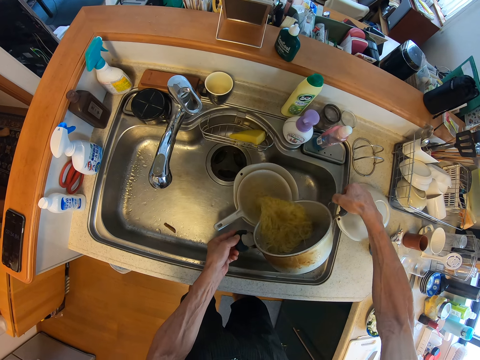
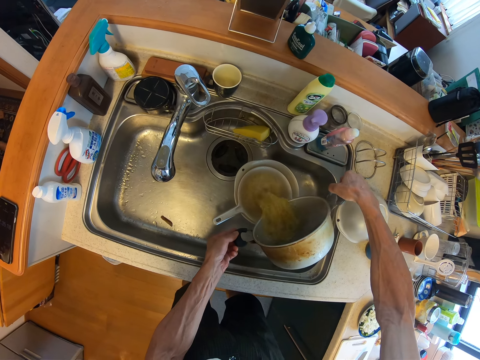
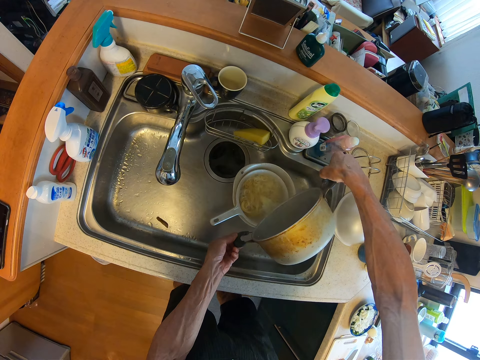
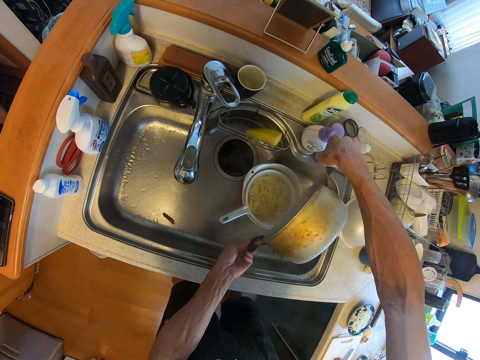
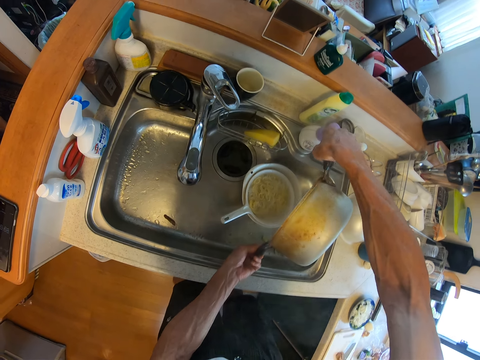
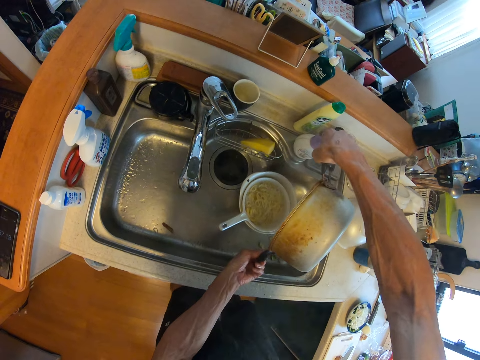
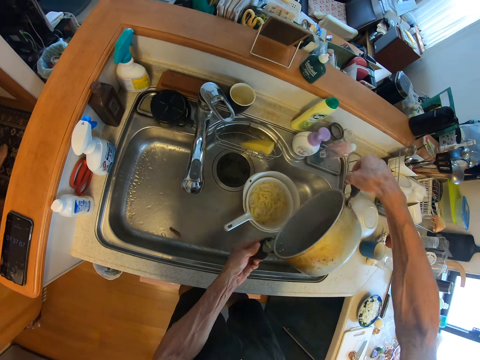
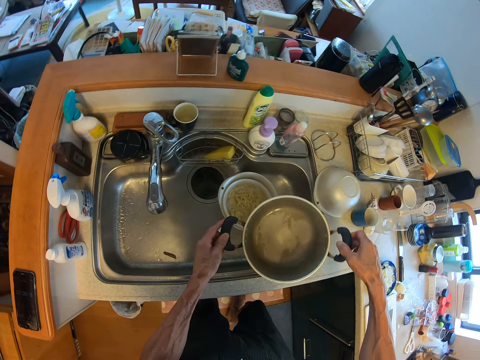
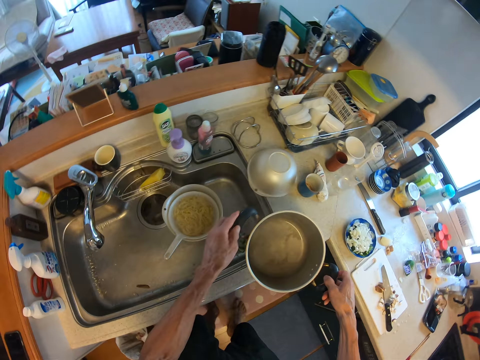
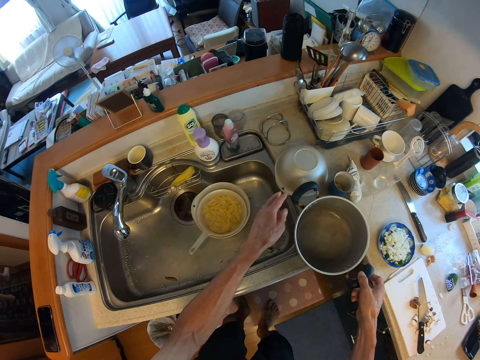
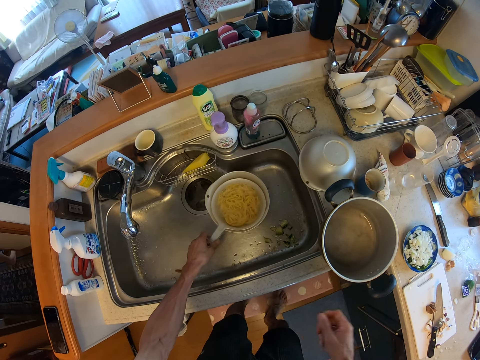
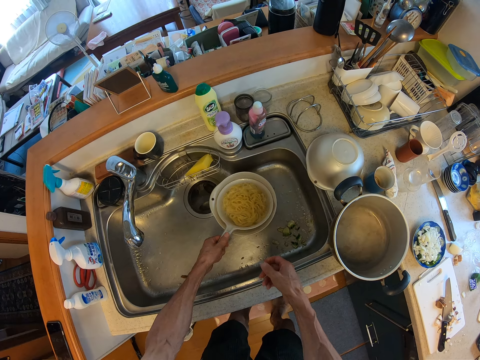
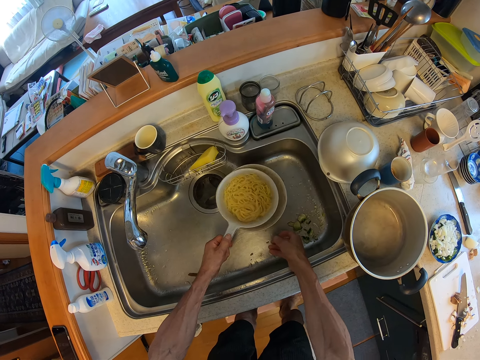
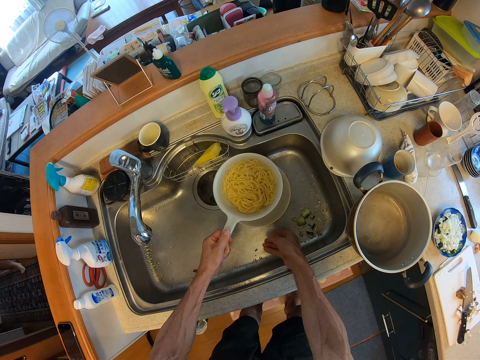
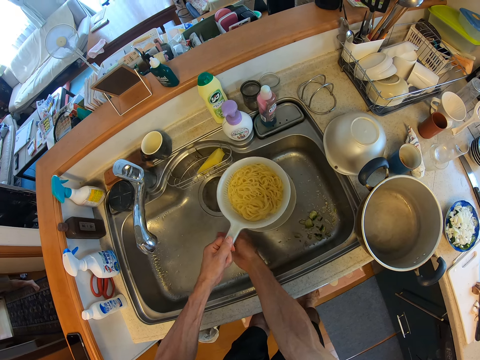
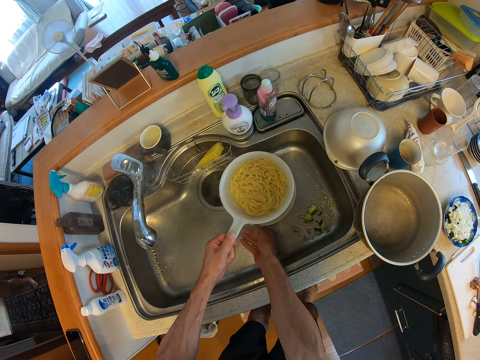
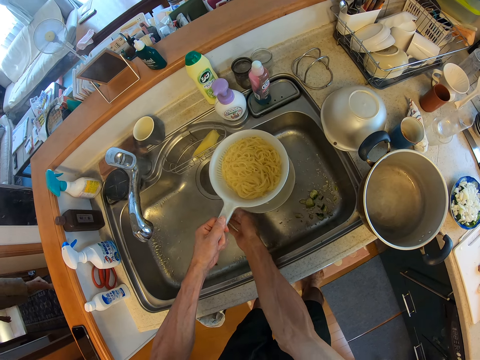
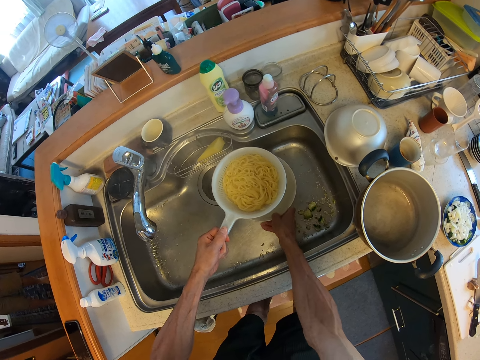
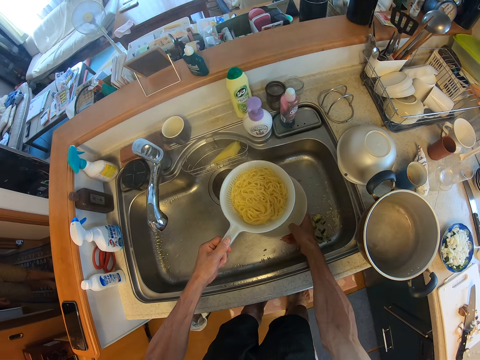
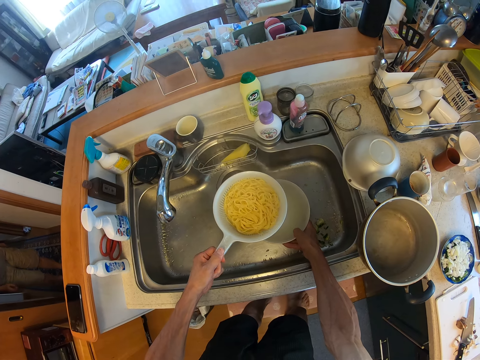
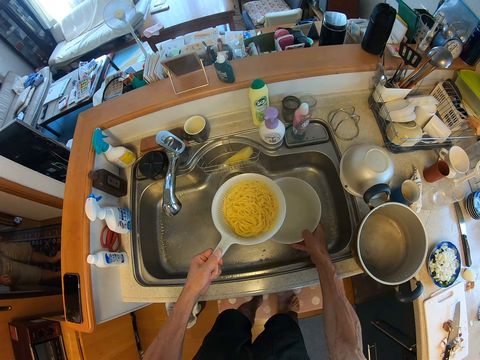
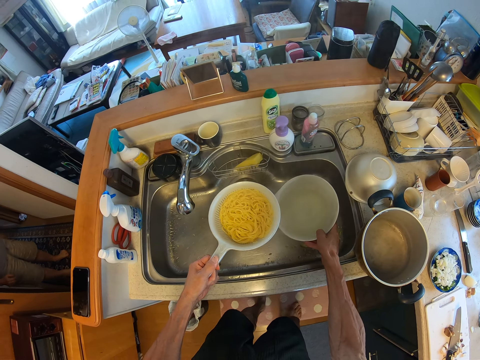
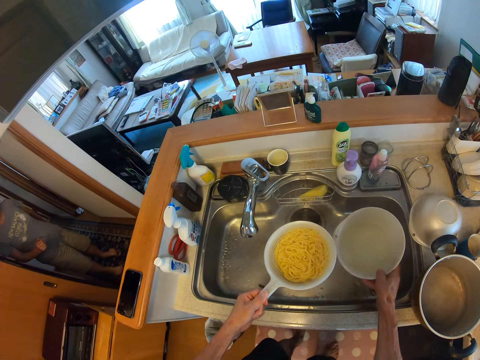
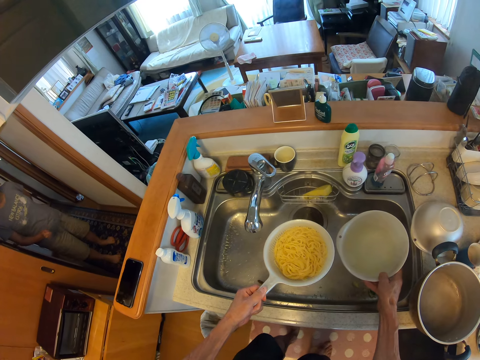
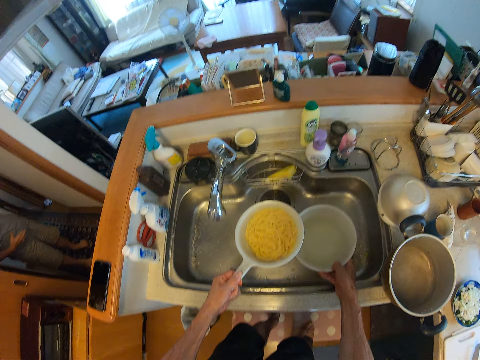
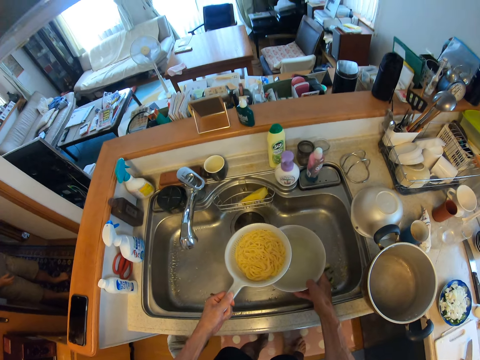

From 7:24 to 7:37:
The camera wearer drains the water from the spaghetti. They pour the spaghetti and water in a strainer. They place the cooking pot on a countertop. They lift the strainer. They hold a bowl. They lift the bowl.

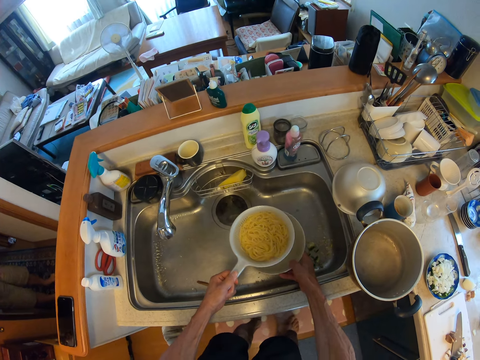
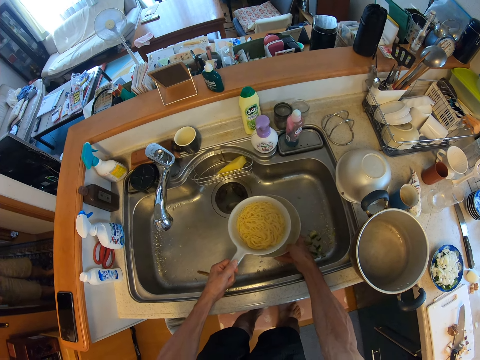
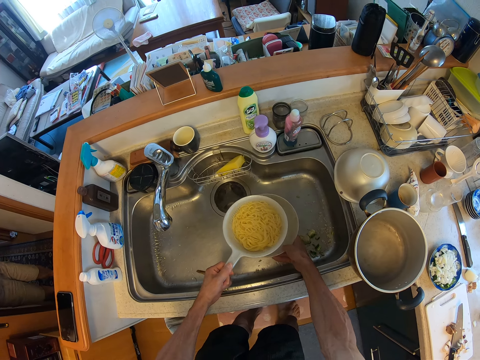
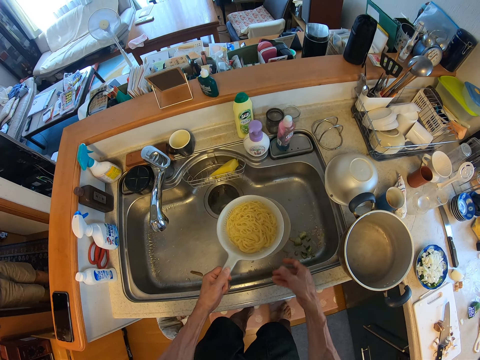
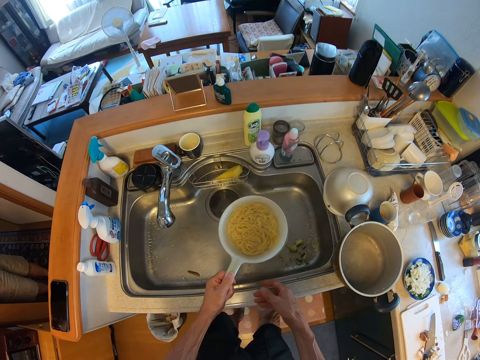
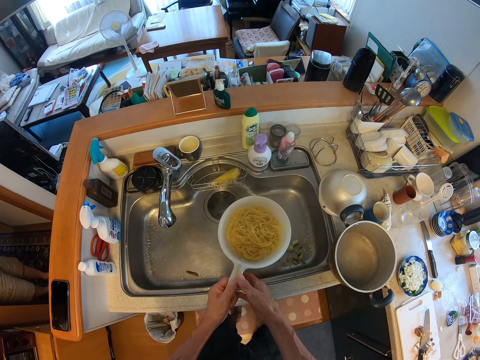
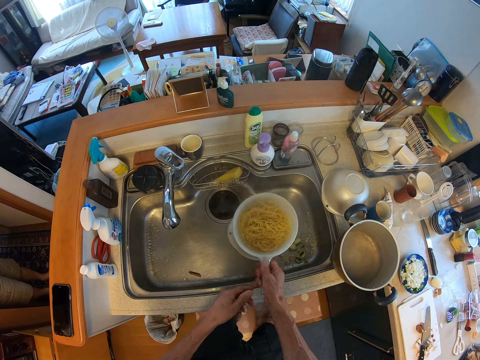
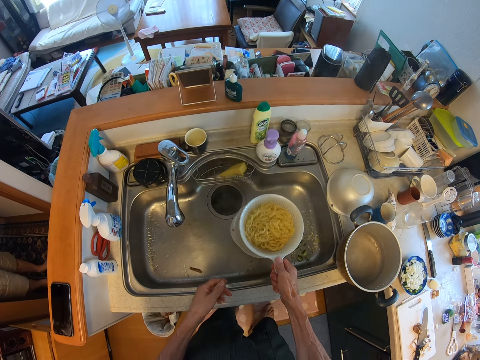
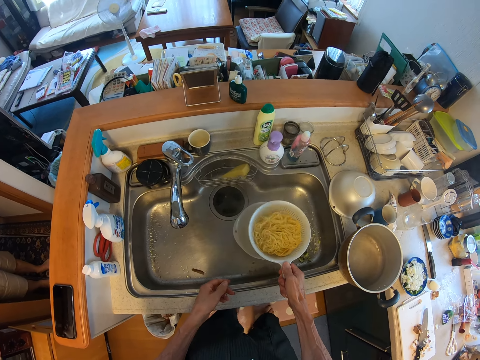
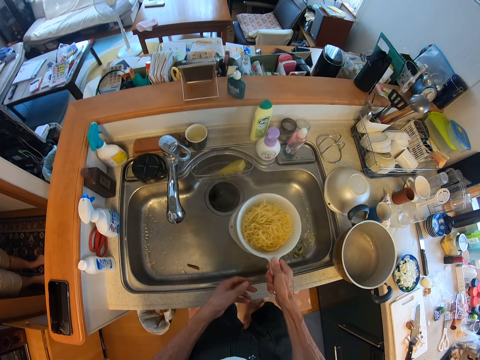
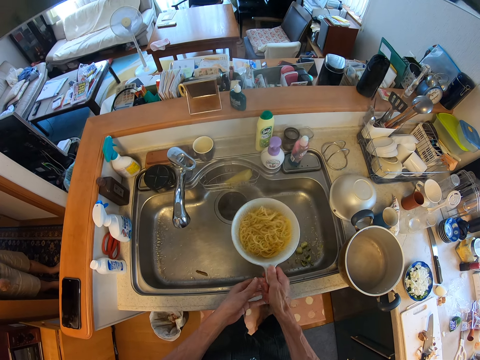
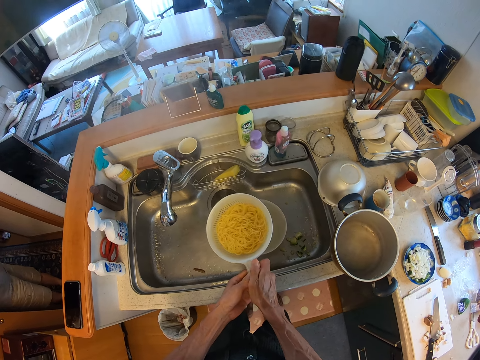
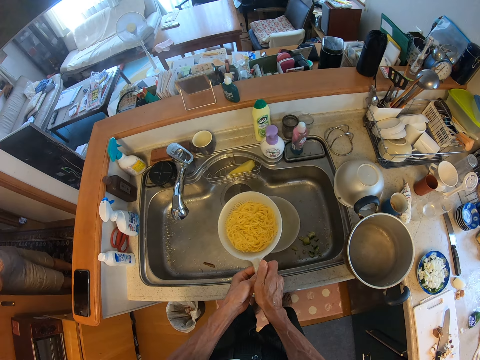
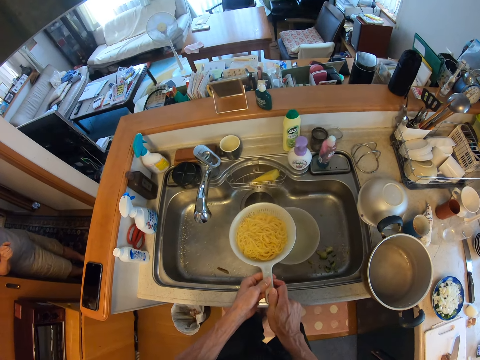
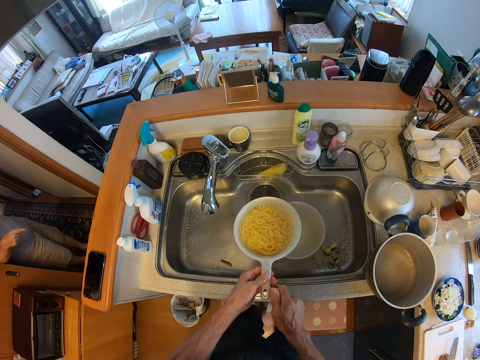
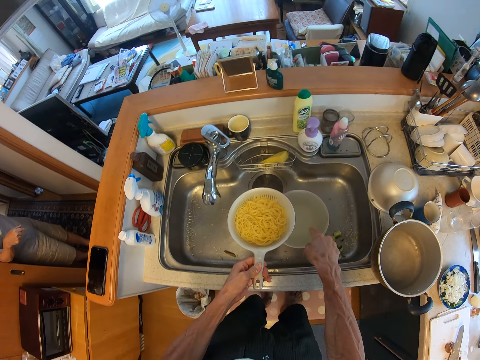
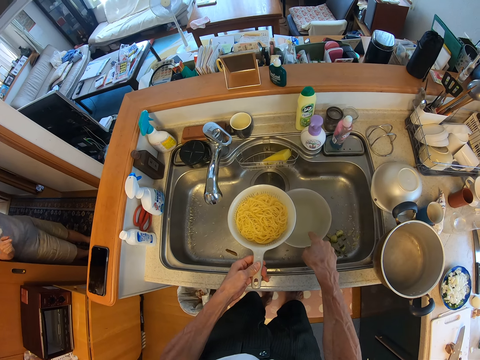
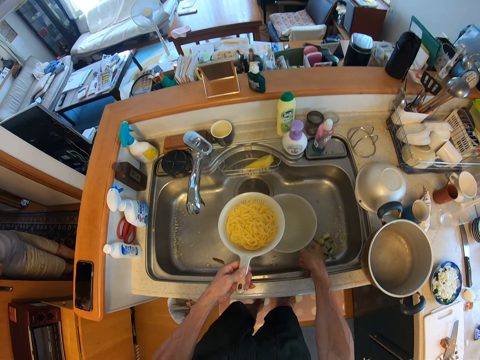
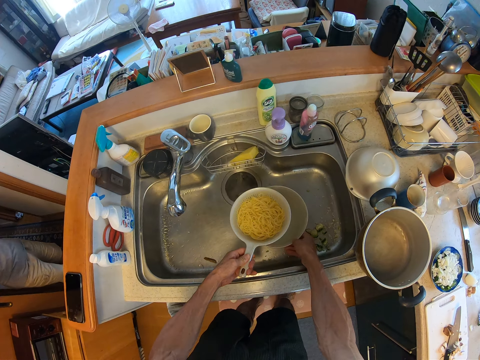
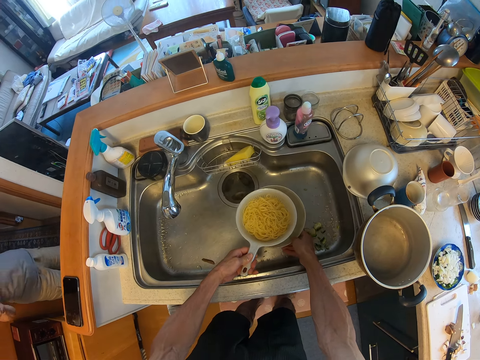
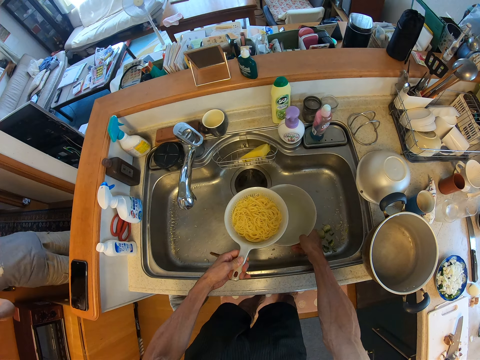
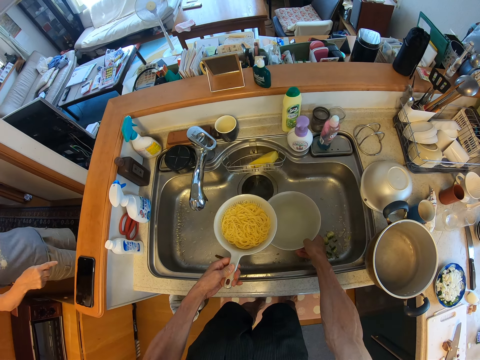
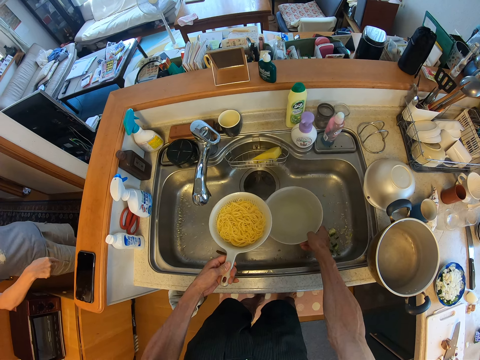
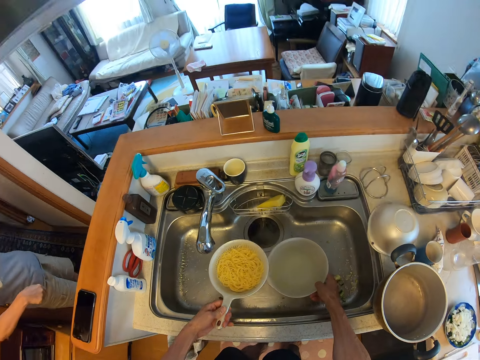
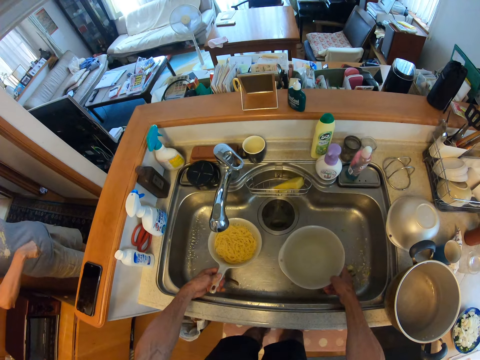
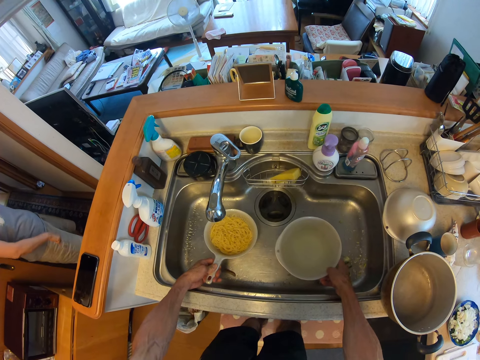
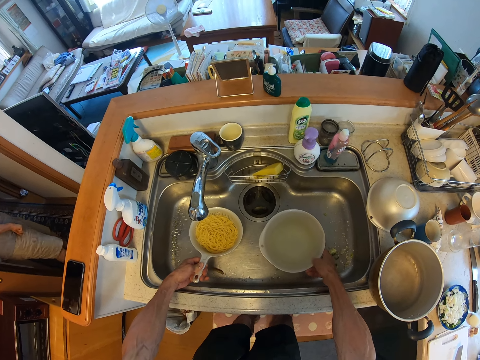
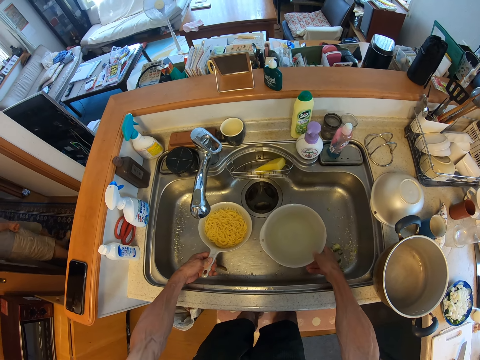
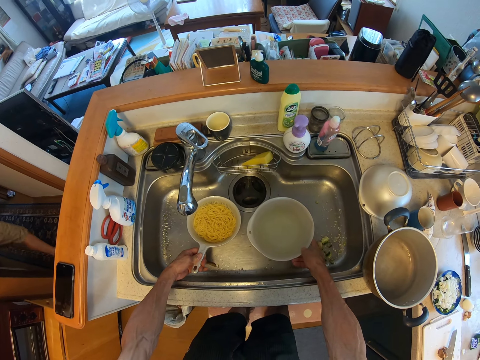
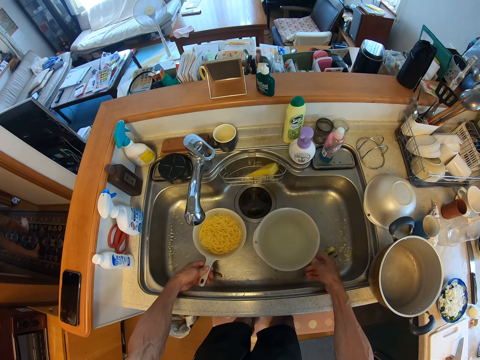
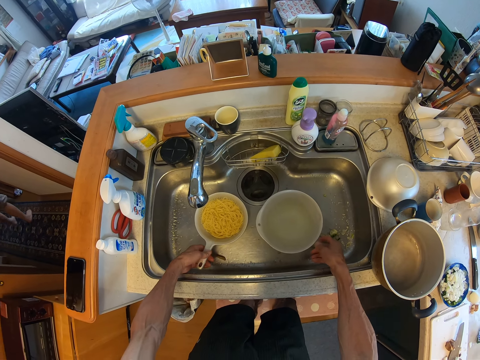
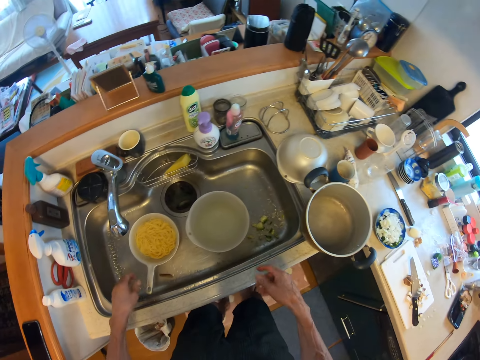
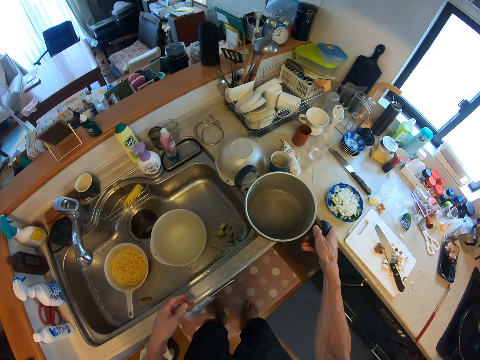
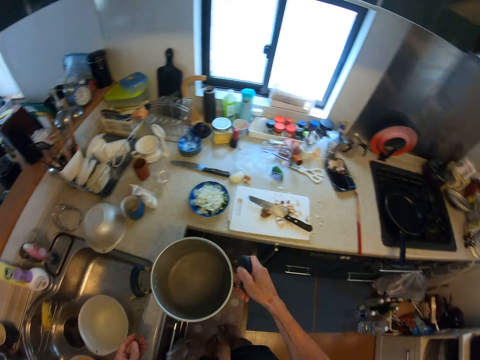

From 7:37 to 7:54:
The camera wearer places the bowl in the sink. He shakes the strainer. A man gestures at the camera wearer. The camera wearer holds the strainer with his left hand. He gestures back to the man. The man gestures at the camera wearer. The camera wearer places the strainer in the bowl. The man gestures at the camera wearer. The camera wearer lifts the strainer. The man gestures at the camera wearer. The camera wearer holds the bowl and the strainer, walks through the door, and places the strainer and bowl in the sink. He puts the pot back on the cooker. He holds a cooking pot.
